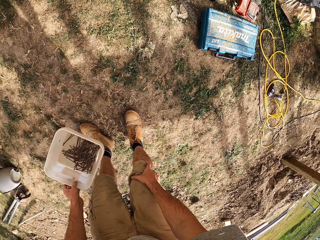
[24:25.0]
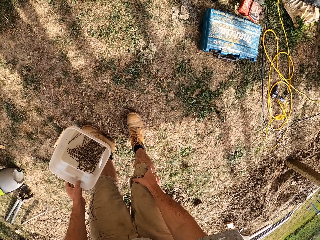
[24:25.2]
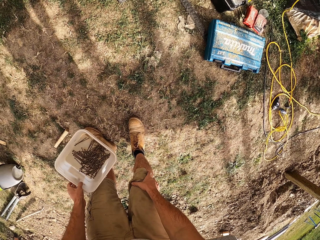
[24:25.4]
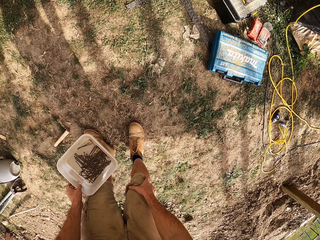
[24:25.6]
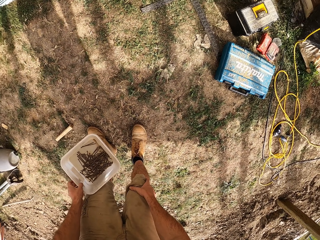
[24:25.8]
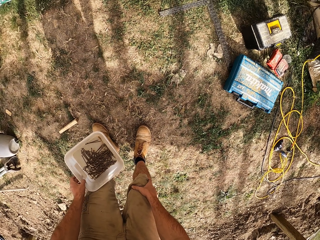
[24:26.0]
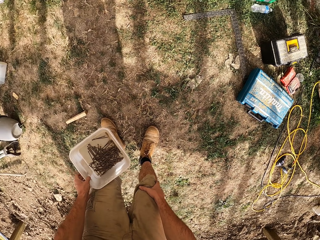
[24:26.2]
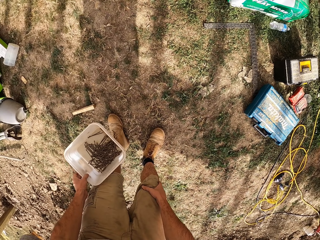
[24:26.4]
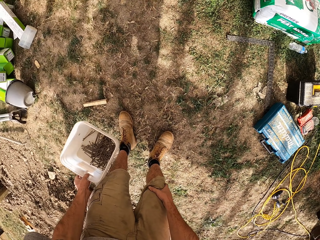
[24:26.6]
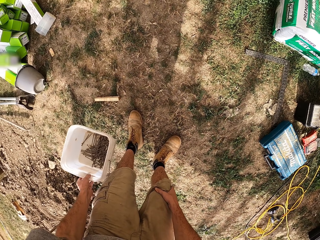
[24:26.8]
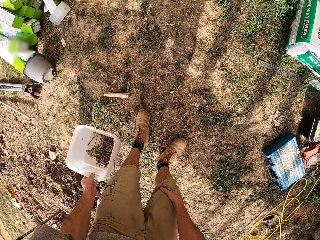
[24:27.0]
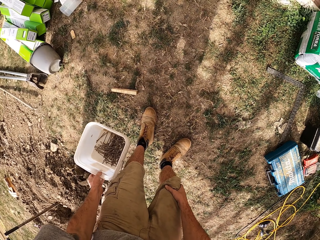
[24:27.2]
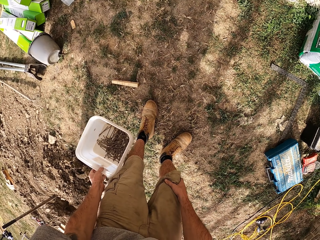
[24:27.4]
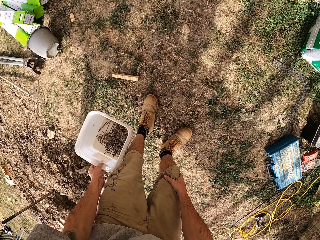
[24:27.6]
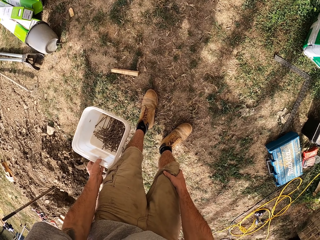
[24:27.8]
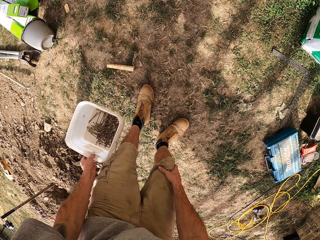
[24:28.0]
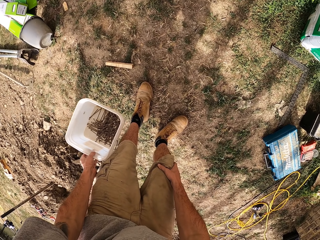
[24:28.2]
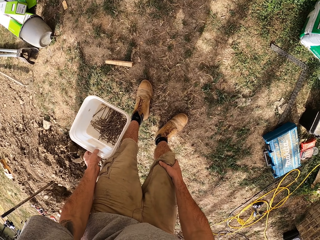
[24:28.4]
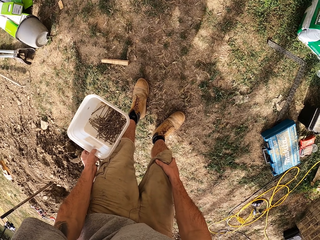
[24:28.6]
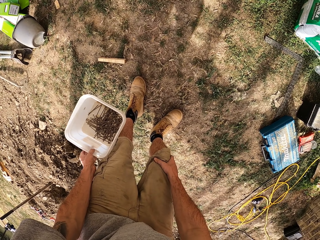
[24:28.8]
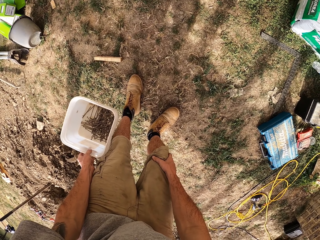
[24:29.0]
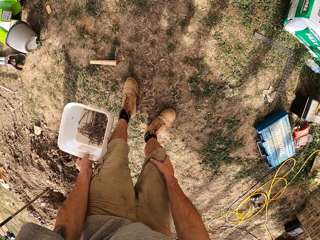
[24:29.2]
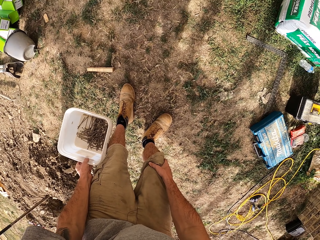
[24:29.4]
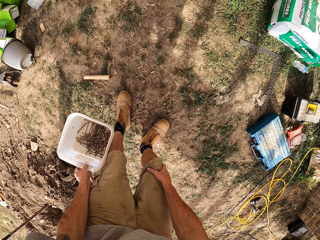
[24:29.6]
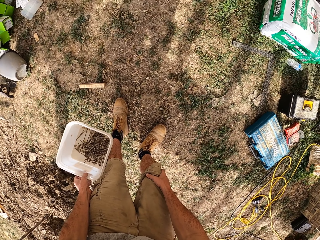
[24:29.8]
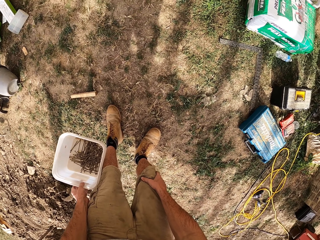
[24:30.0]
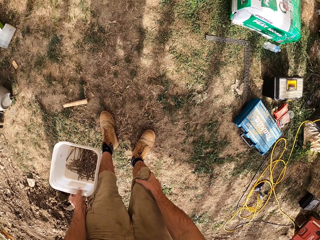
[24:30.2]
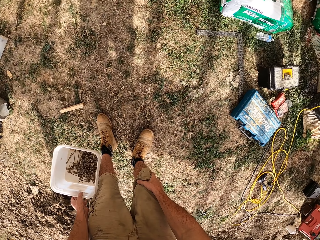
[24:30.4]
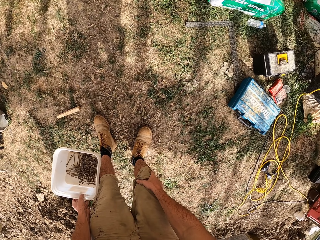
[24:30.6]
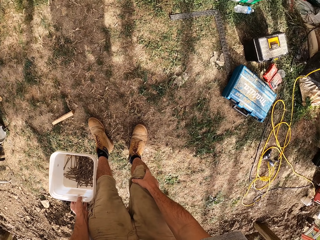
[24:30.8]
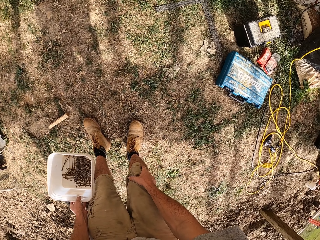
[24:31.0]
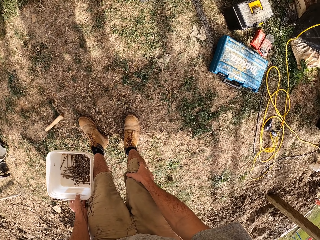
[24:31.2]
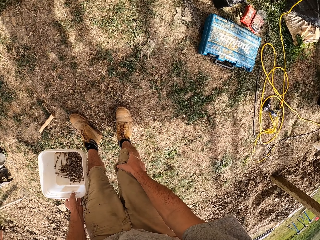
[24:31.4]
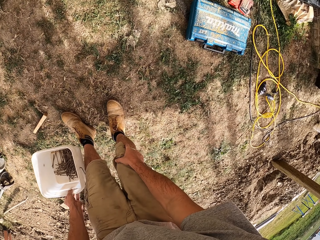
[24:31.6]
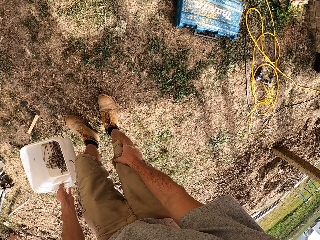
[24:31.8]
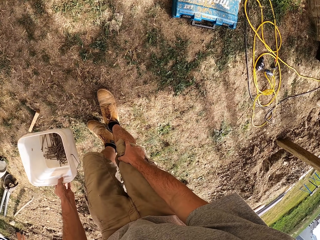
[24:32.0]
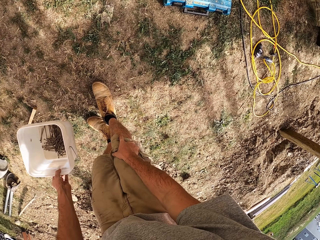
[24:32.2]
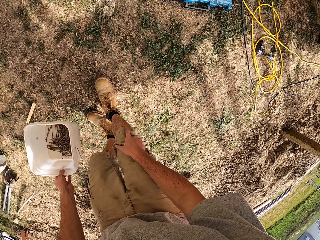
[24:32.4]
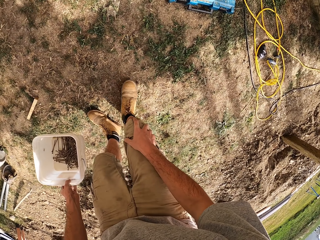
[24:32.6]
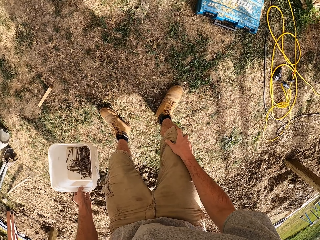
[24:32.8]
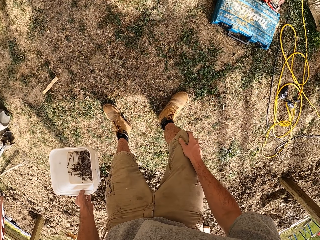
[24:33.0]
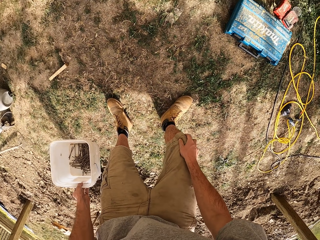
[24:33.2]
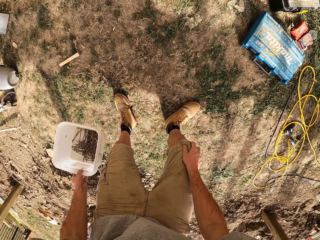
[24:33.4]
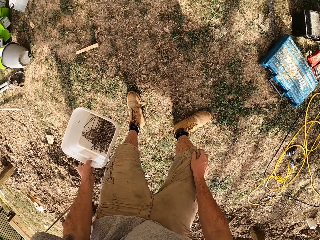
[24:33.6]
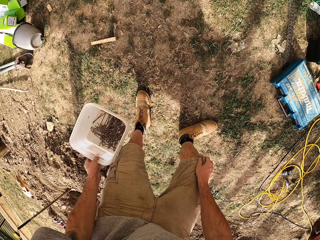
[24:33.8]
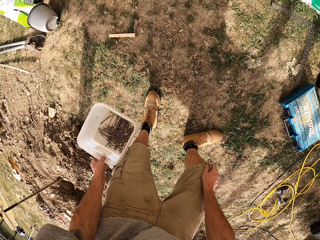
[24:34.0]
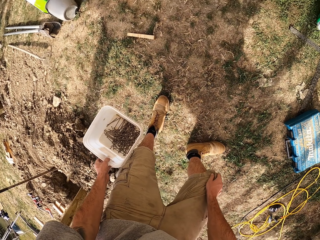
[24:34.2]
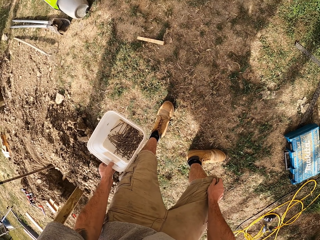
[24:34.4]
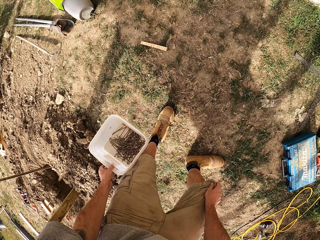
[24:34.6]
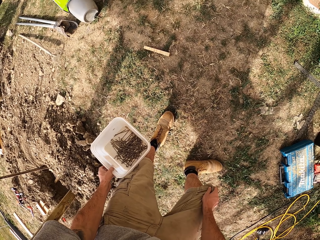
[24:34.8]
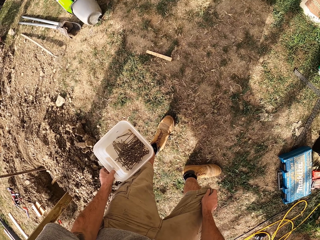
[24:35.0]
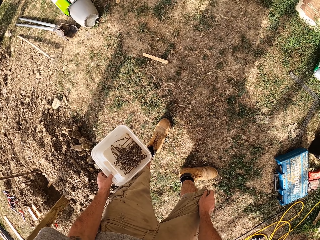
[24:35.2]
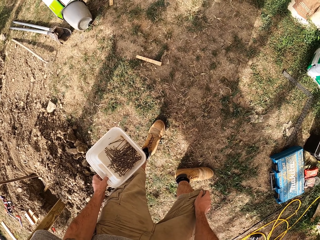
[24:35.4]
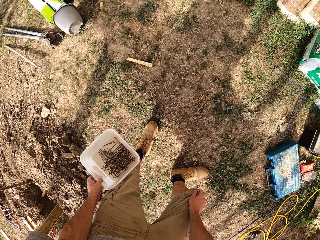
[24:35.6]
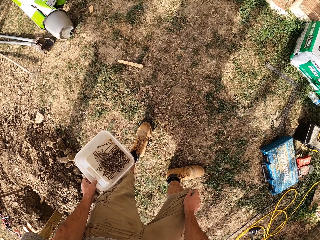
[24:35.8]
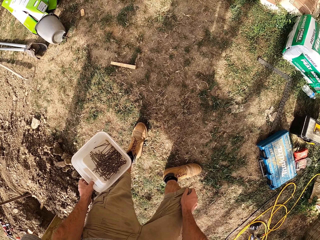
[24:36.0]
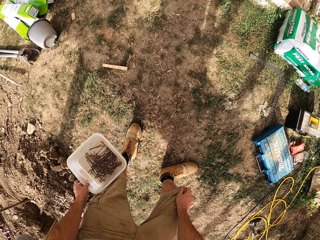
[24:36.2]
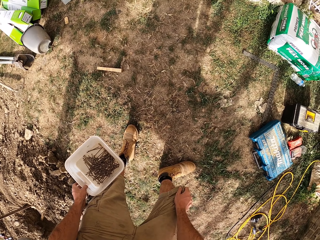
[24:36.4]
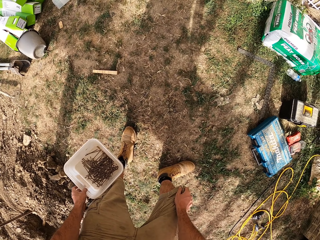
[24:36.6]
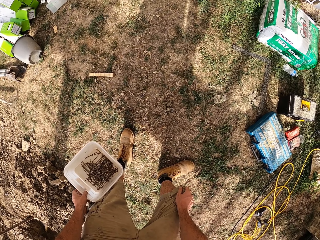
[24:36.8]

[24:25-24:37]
The camera wearer looks around.

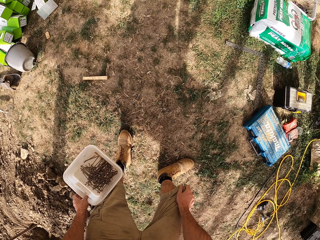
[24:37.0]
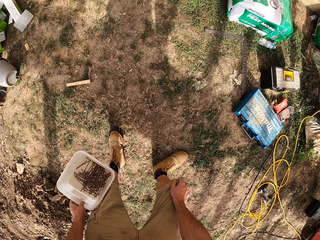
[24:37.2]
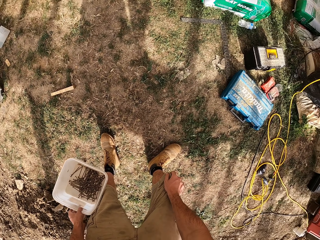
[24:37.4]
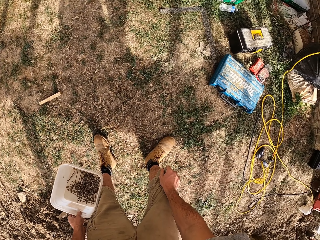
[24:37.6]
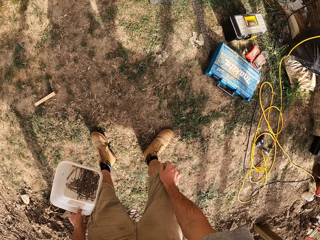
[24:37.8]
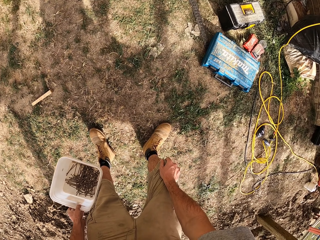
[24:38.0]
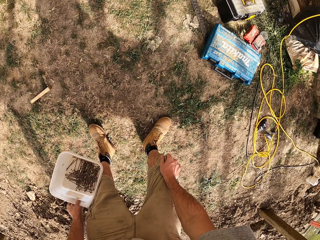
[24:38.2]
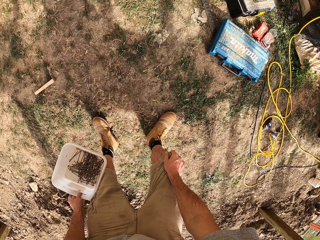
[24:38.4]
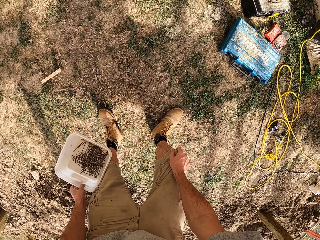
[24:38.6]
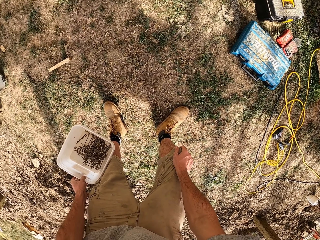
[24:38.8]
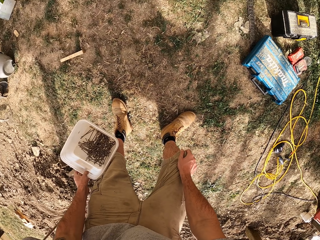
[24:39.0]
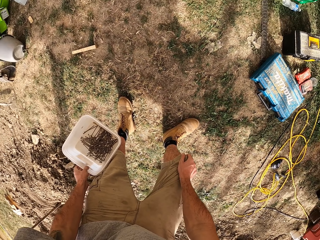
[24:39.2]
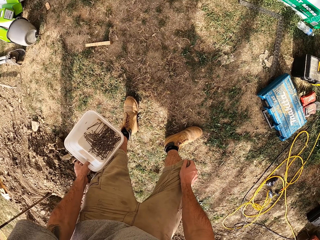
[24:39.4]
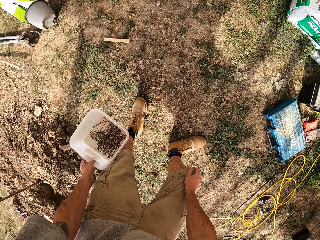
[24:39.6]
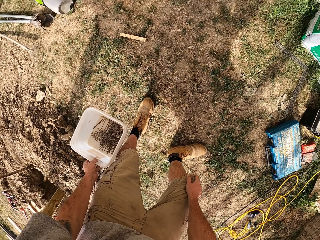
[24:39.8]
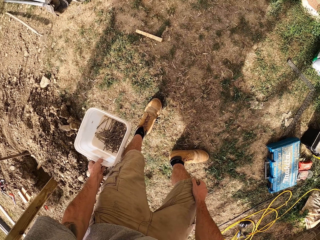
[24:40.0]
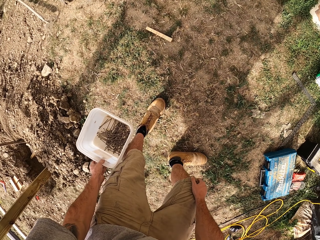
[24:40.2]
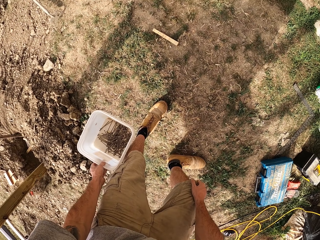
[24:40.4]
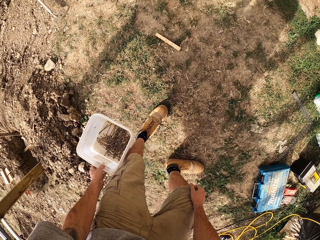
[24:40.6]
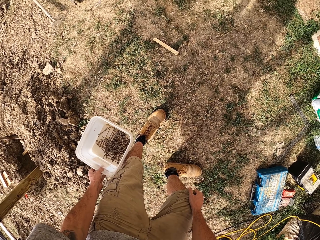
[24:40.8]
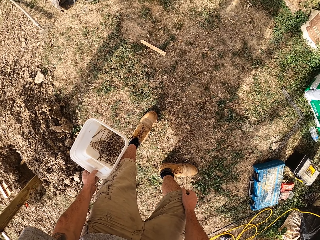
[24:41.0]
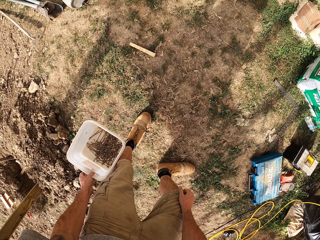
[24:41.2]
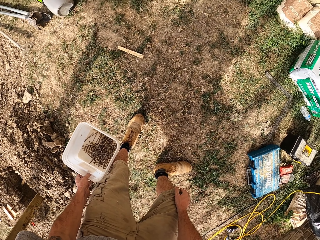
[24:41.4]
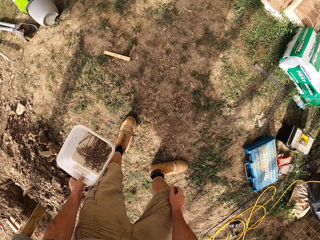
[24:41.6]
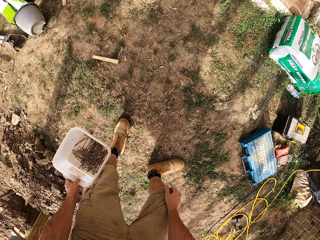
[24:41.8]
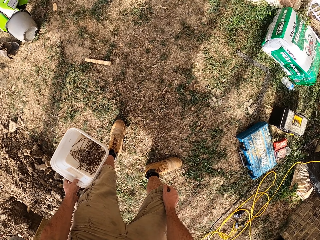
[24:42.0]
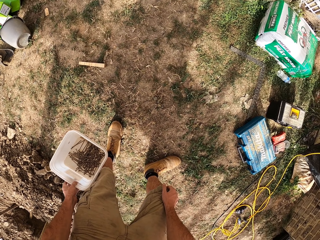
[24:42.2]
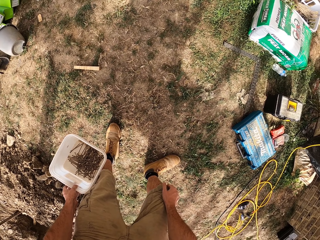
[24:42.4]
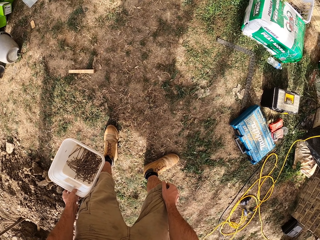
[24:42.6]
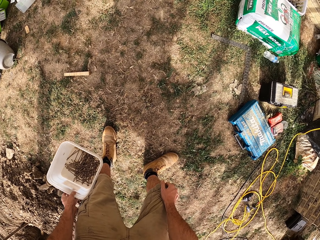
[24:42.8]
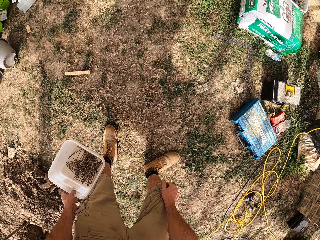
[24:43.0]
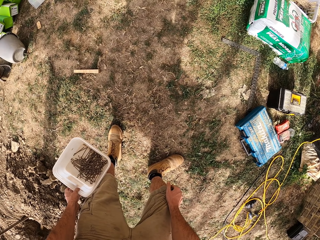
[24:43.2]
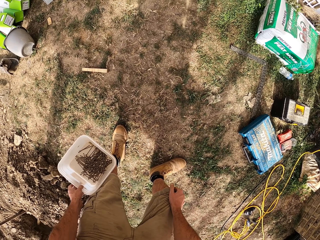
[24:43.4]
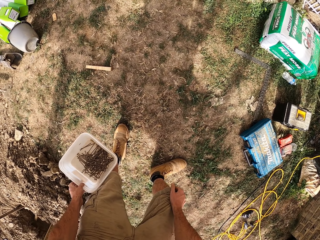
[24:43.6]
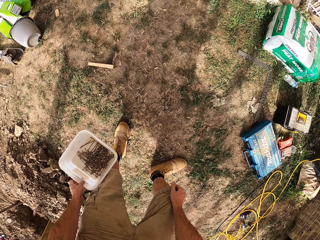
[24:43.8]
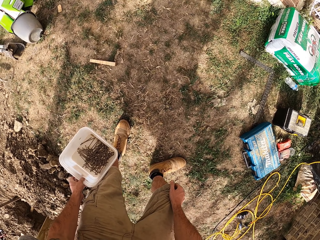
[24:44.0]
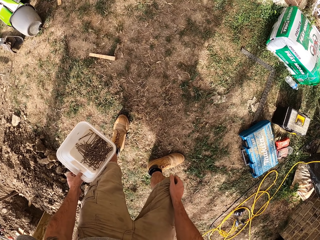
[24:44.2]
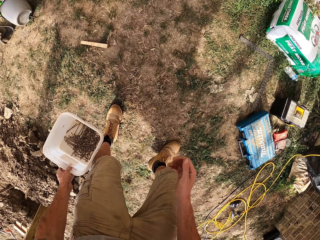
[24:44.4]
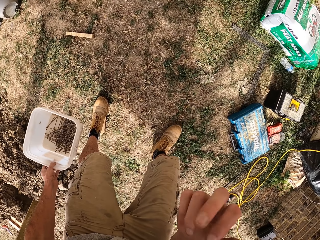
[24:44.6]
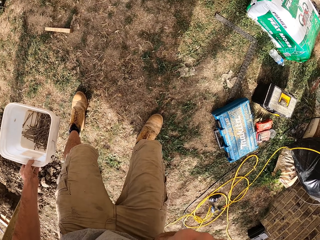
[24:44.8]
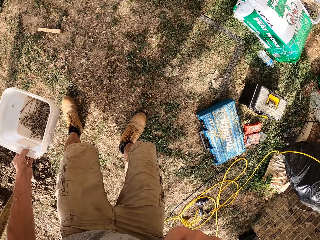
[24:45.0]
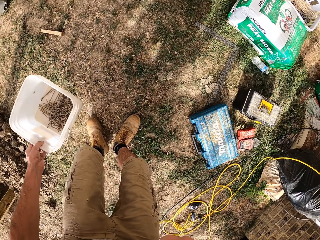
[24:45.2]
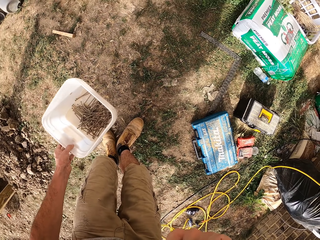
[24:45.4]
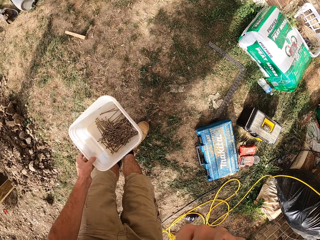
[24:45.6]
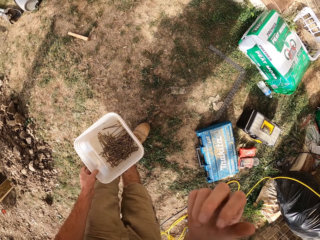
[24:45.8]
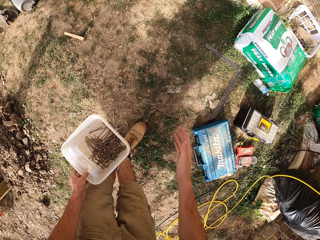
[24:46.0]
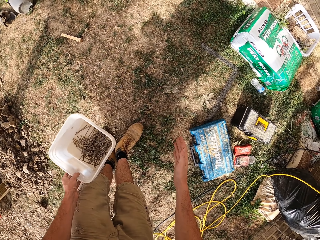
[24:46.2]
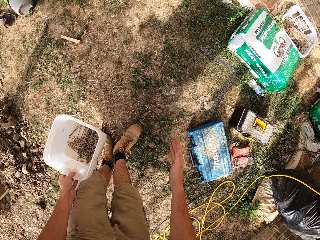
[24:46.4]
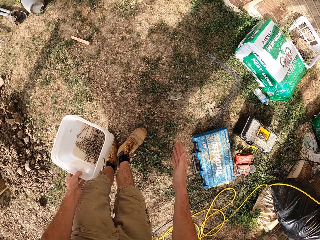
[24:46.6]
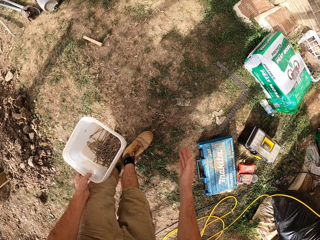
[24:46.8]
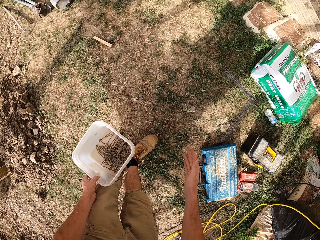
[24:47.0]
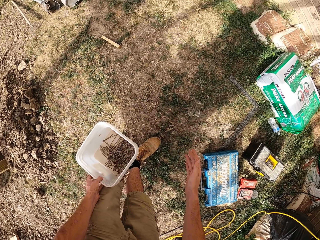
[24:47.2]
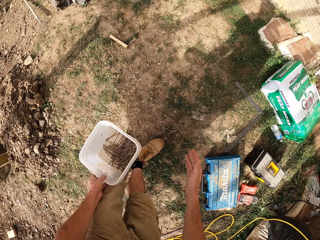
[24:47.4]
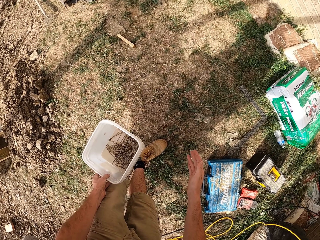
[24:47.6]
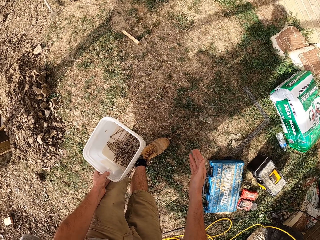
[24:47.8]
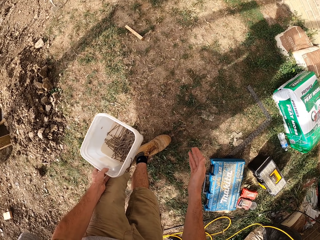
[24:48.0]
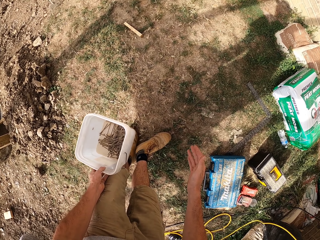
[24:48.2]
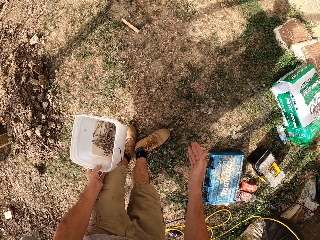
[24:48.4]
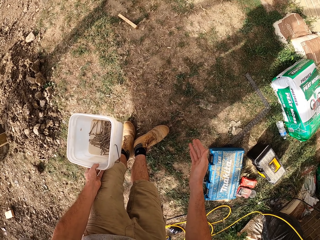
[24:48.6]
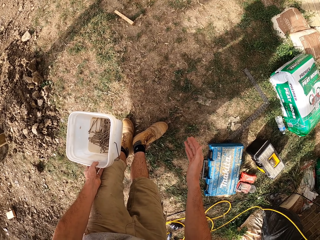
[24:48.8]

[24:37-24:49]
The camera wearer touches the face. They stretch the hand.
